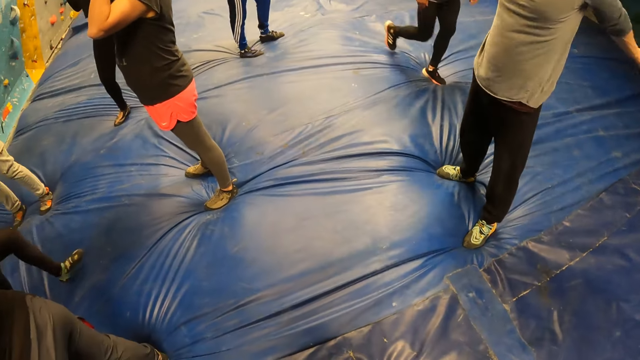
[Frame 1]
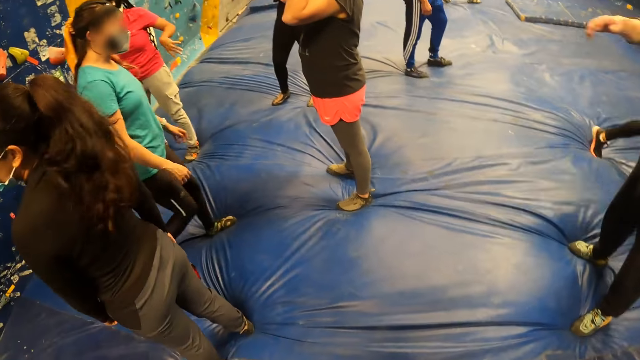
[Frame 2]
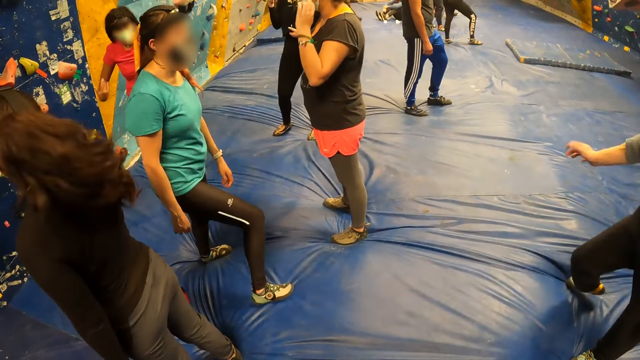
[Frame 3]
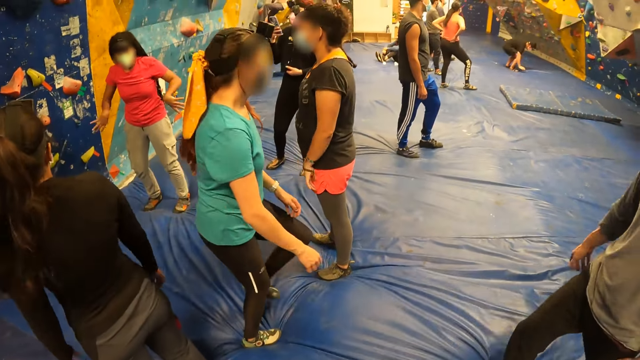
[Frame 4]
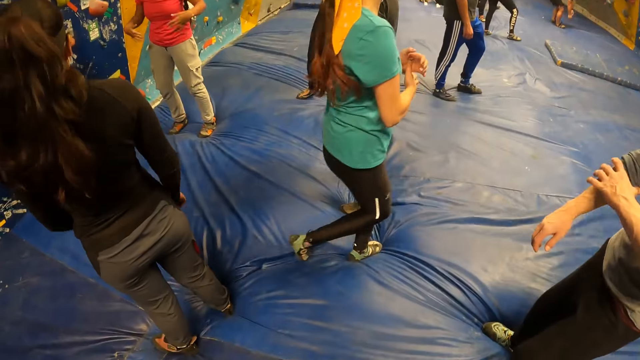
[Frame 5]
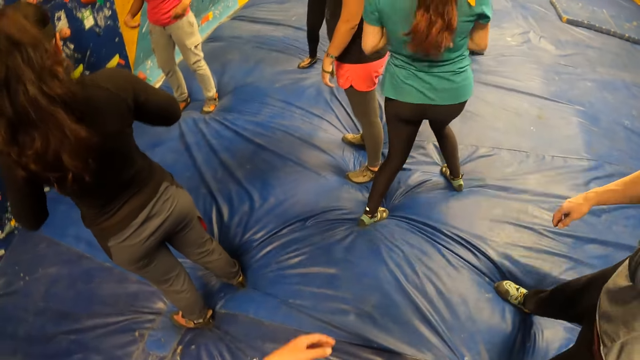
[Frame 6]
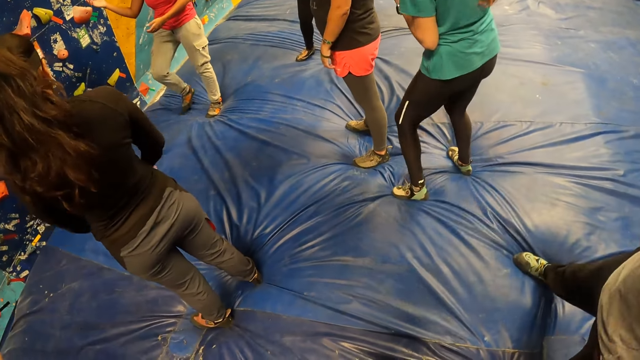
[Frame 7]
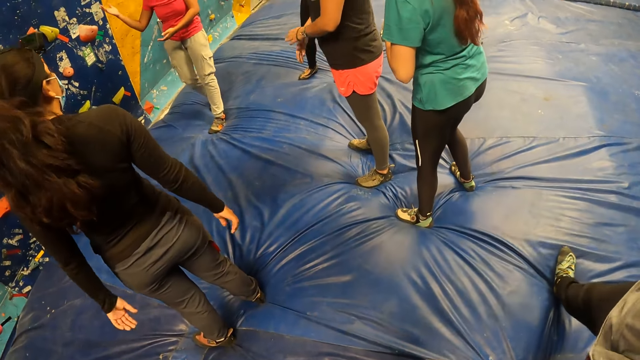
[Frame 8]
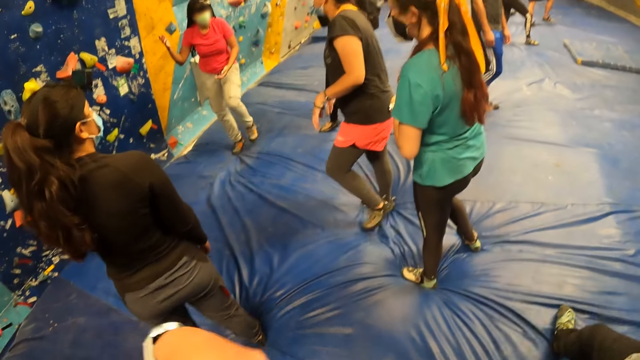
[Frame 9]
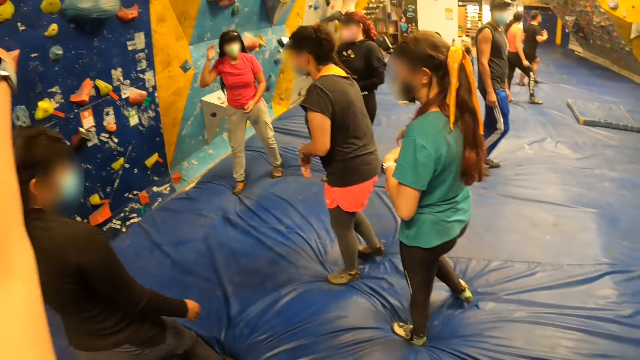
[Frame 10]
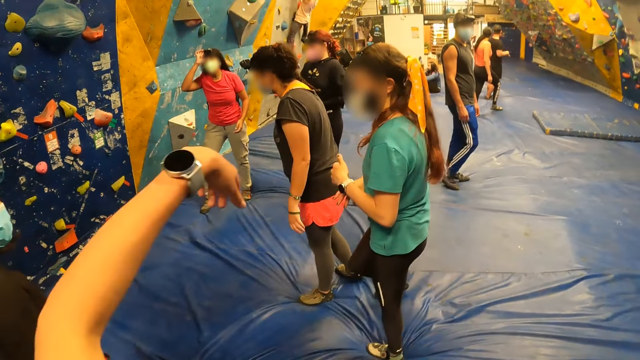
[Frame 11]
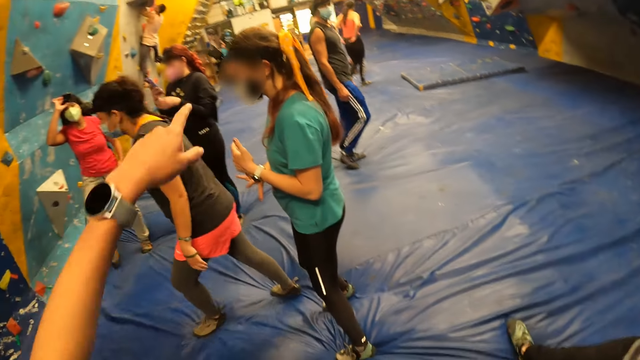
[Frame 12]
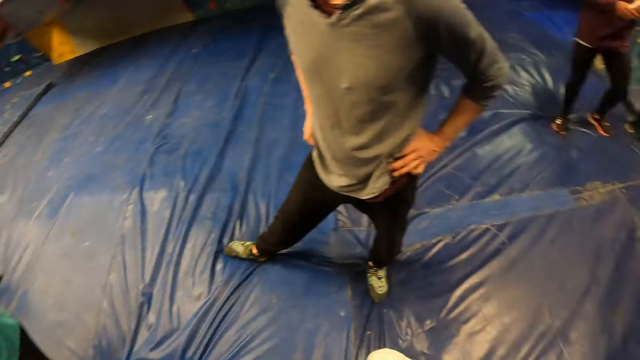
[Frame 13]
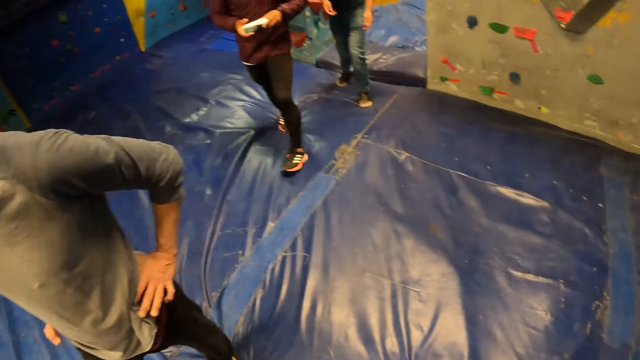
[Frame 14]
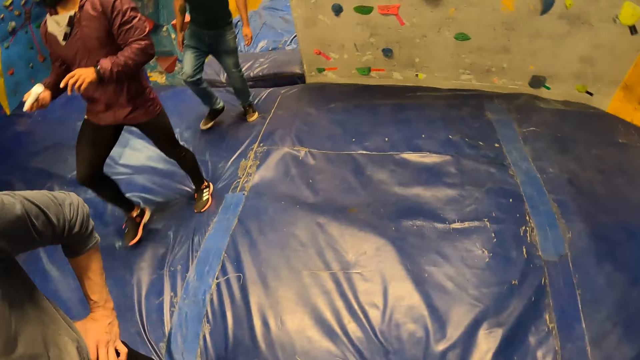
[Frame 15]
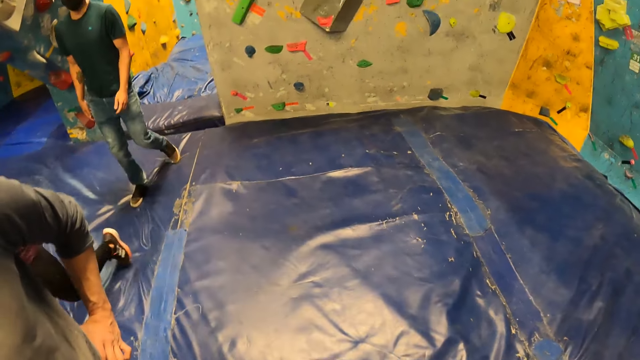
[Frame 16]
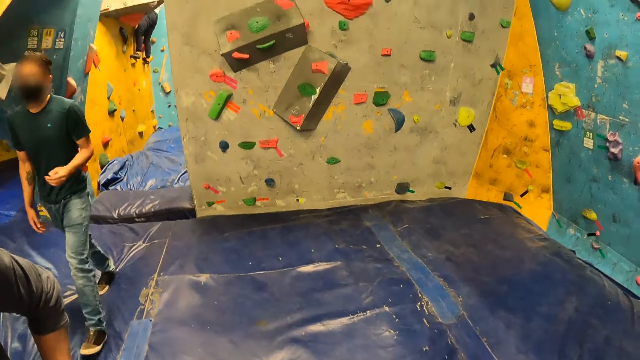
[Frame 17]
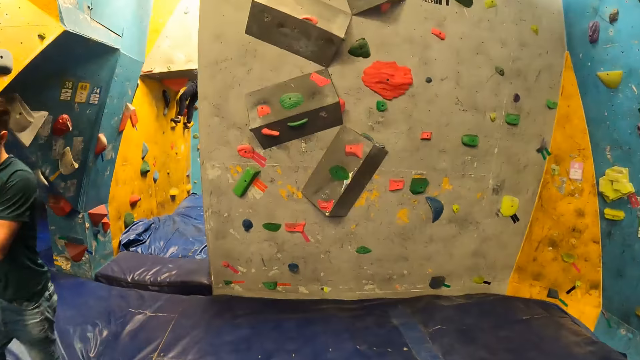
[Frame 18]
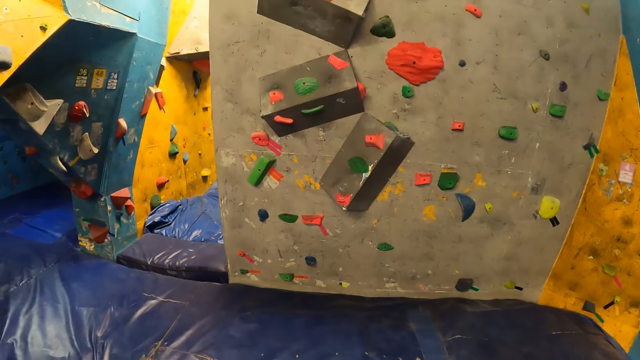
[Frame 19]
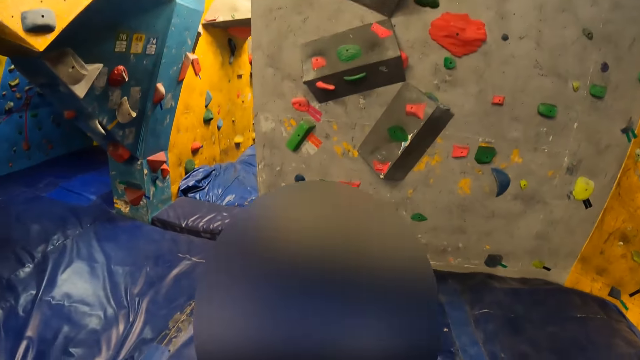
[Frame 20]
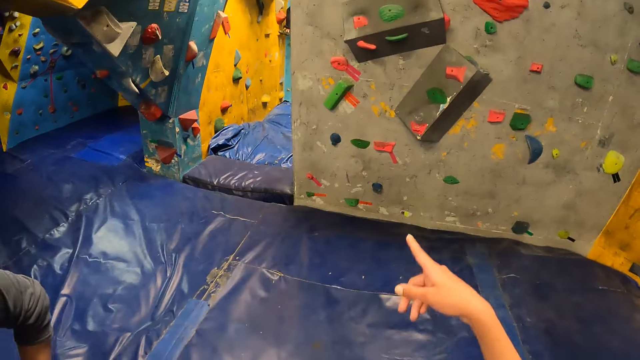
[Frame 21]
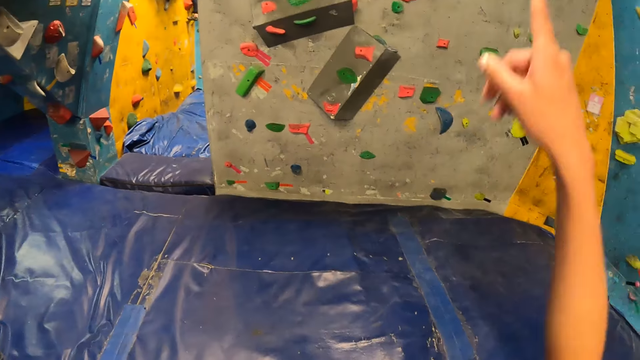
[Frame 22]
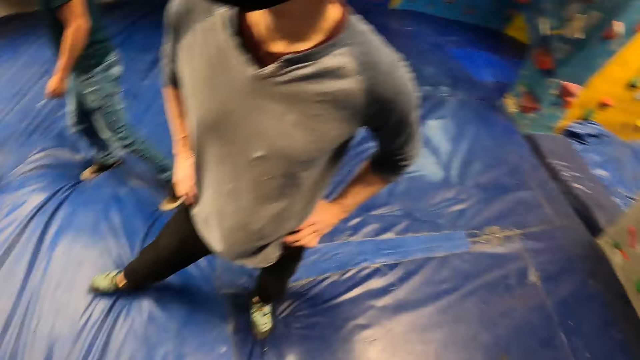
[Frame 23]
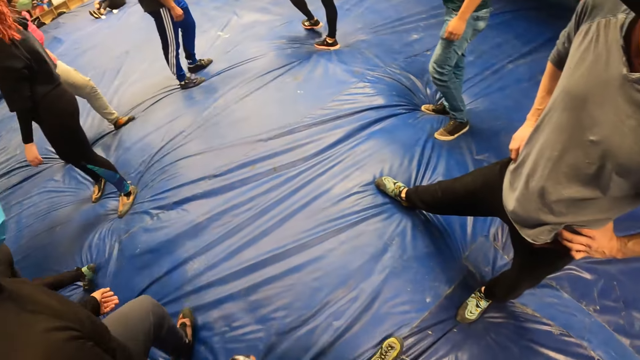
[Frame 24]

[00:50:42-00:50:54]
The woman shakes her hands. The camera wearer makes a hand gesture.

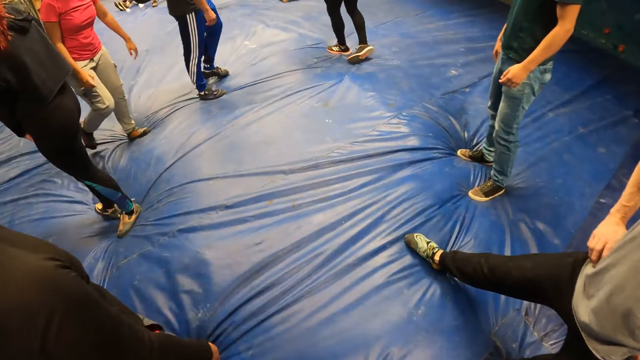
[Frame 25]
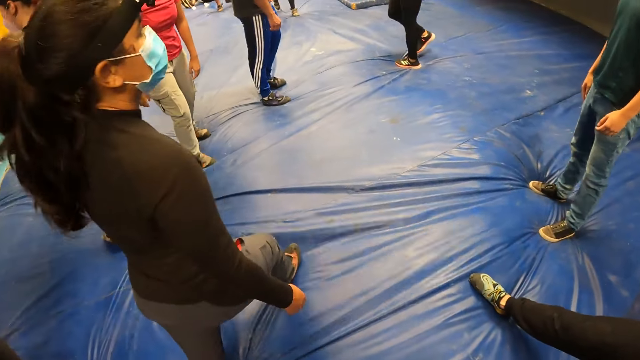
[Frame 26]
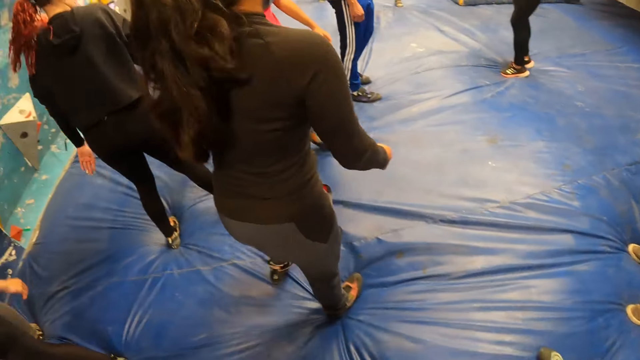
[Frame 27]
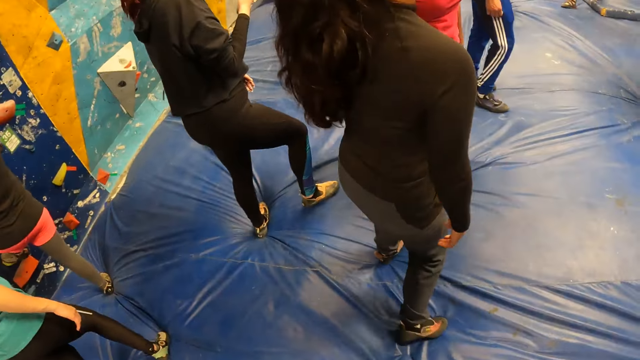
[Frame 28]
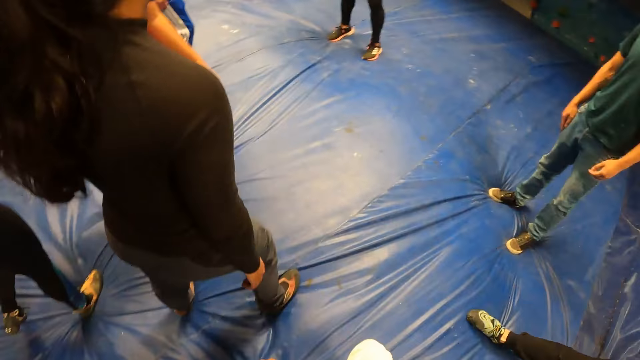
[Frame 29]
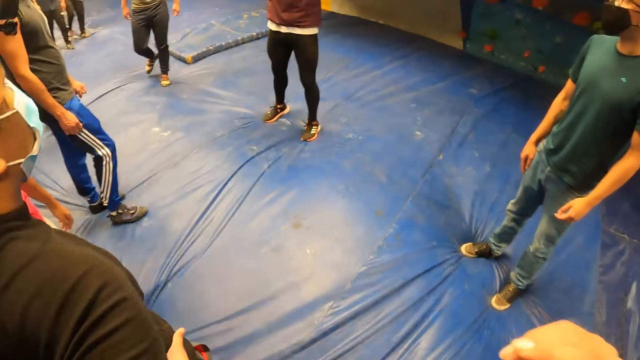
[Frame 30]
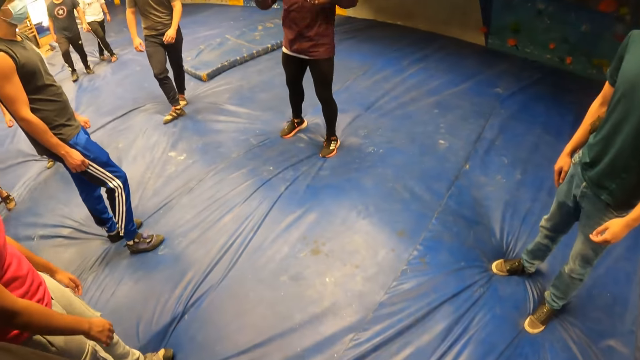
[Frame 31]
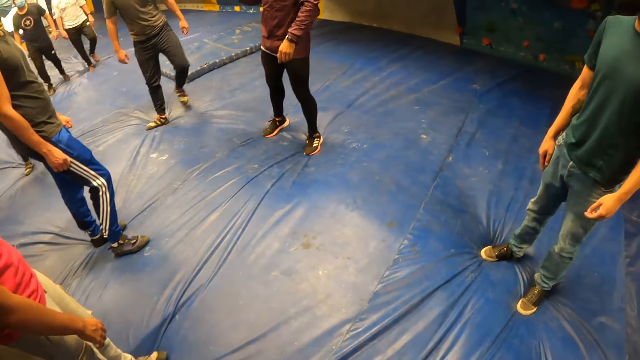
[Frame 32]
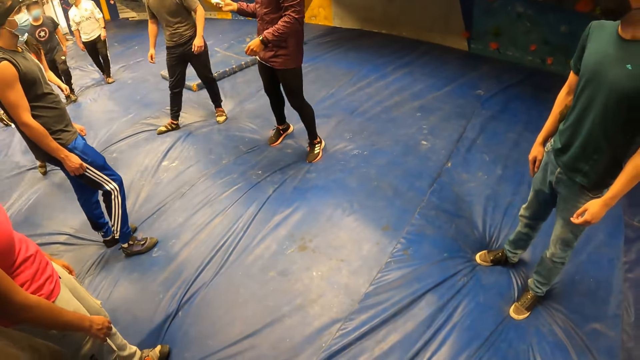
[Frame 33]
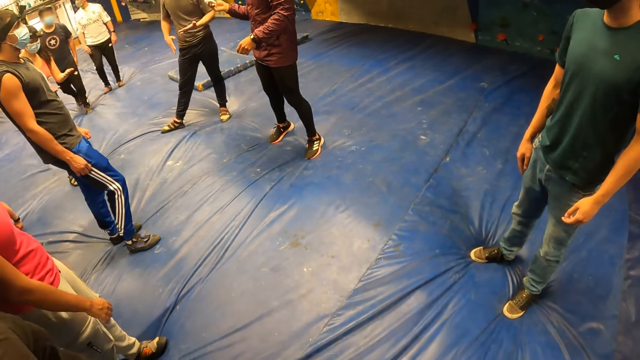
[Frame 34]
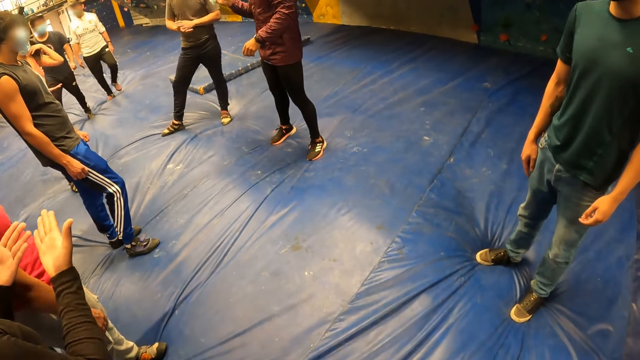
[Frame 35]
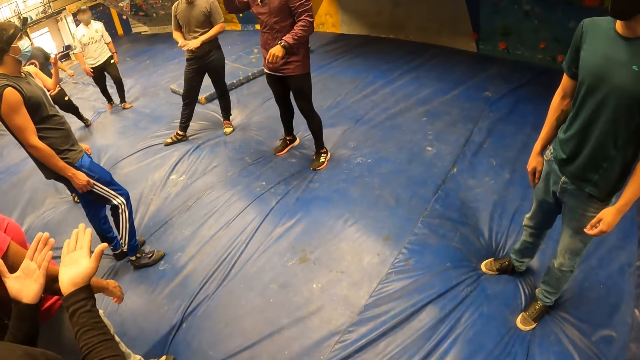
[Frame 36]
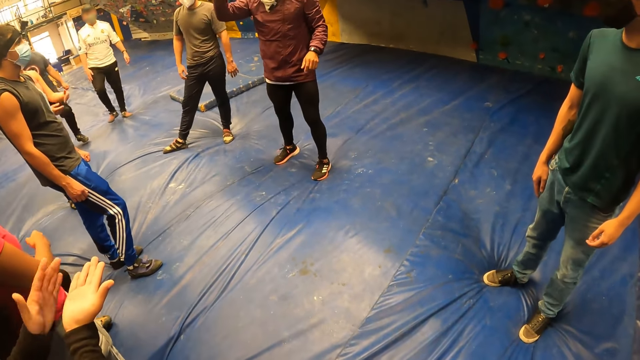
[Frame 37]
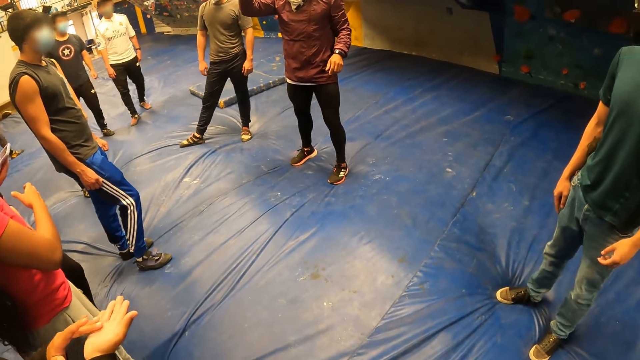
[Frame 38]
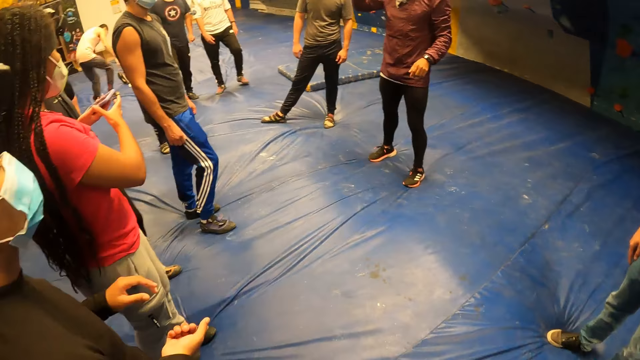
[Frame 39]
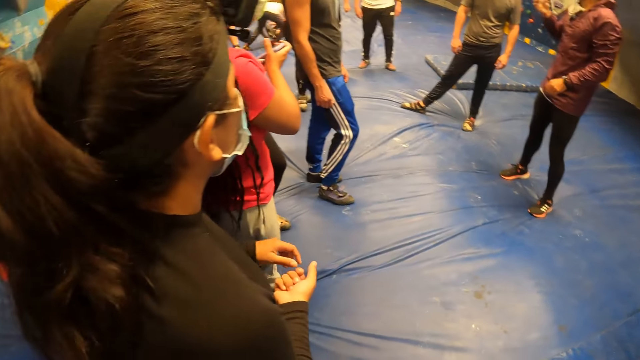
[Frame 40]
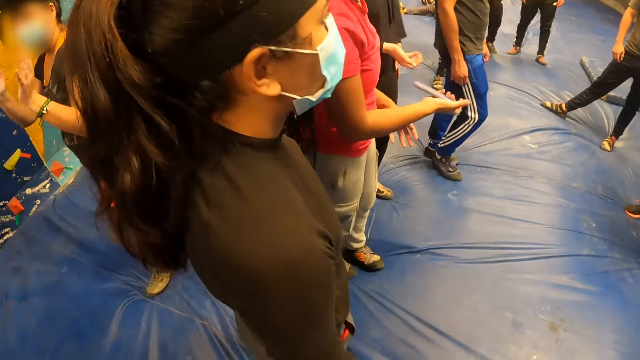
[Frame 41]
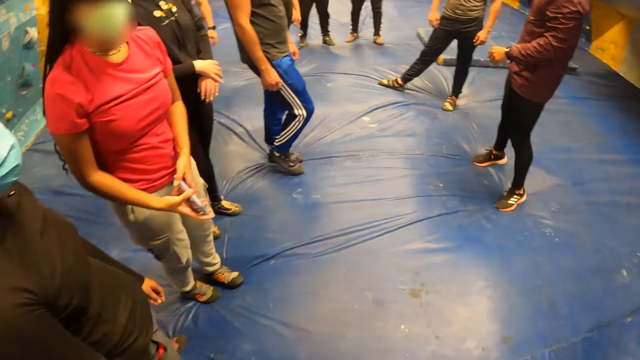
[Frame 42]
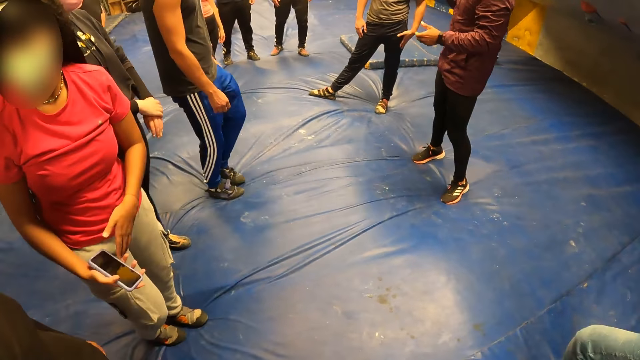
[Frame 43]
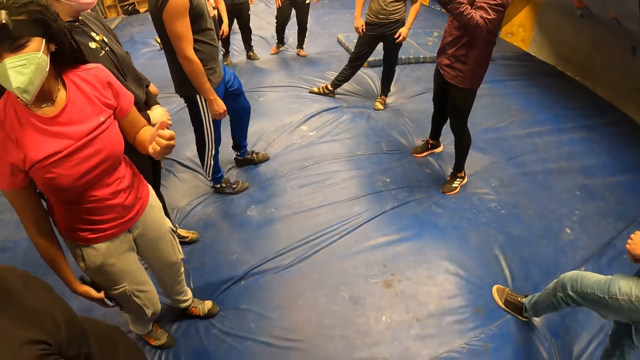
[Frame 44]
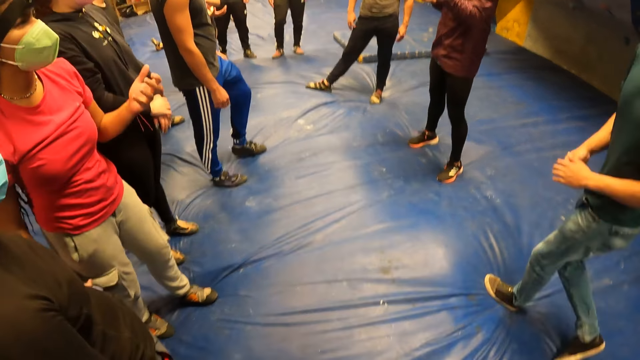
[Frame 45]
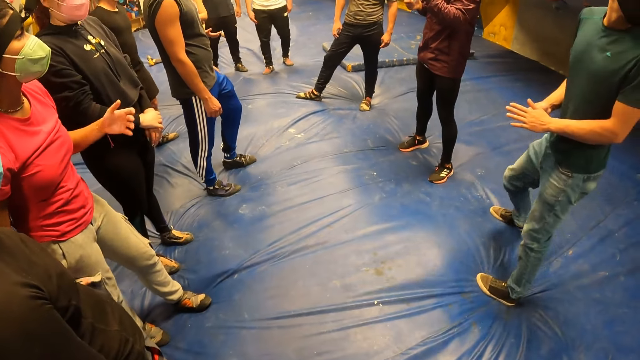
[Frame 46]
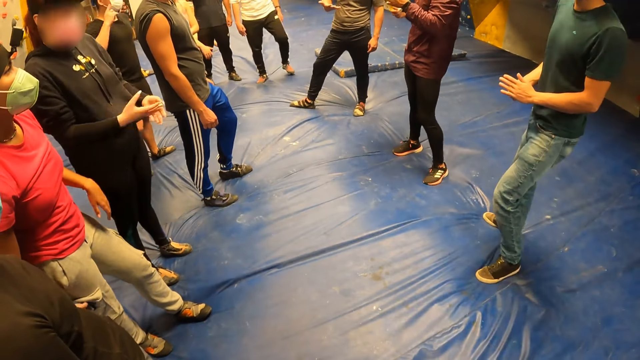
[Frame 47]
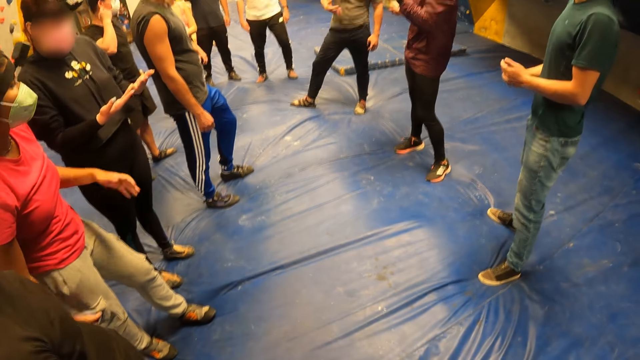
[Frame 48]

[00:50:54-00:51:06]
The man shakes a climbing lotion with his left hand and converses with a group of people.
